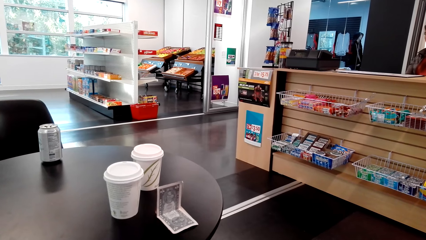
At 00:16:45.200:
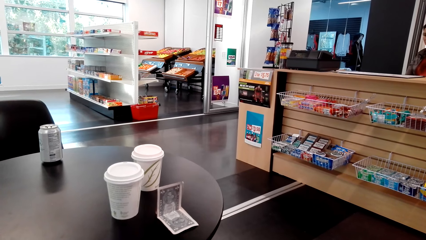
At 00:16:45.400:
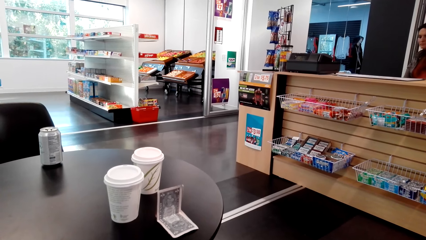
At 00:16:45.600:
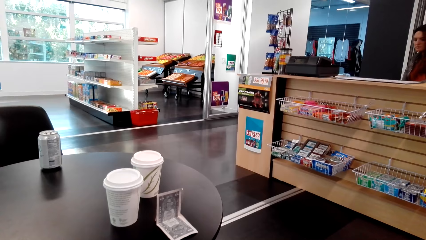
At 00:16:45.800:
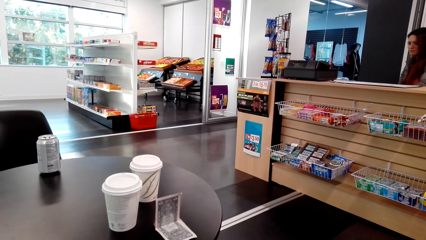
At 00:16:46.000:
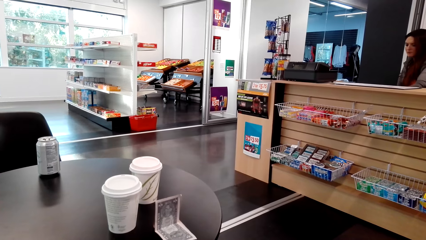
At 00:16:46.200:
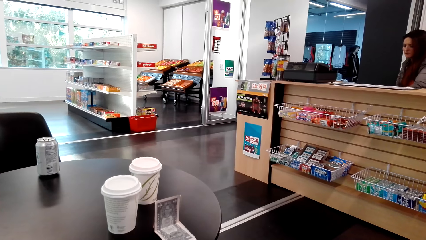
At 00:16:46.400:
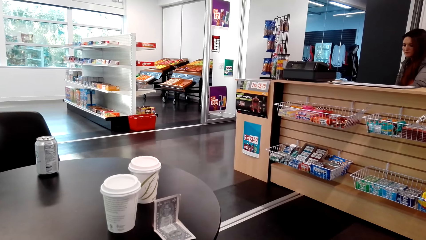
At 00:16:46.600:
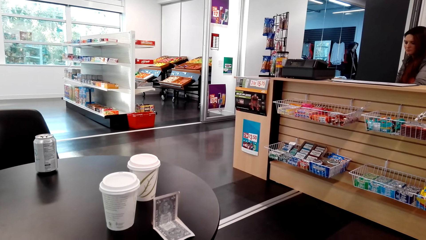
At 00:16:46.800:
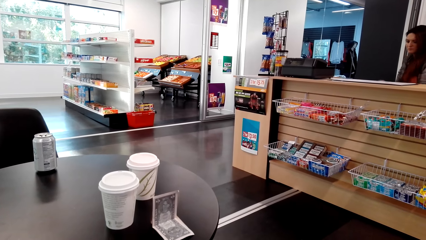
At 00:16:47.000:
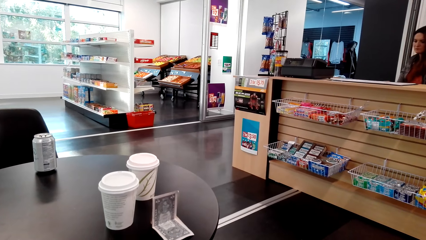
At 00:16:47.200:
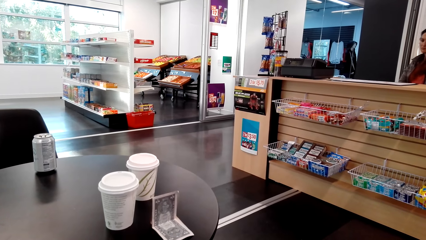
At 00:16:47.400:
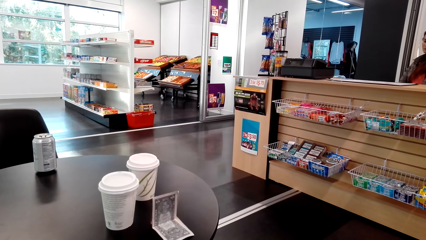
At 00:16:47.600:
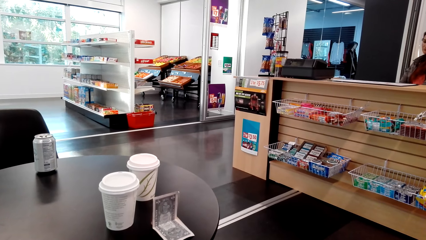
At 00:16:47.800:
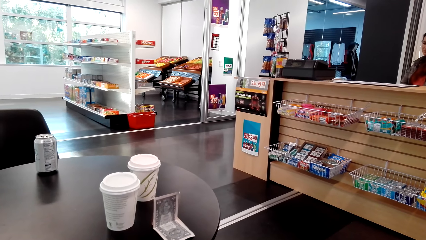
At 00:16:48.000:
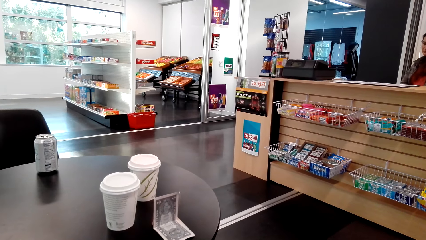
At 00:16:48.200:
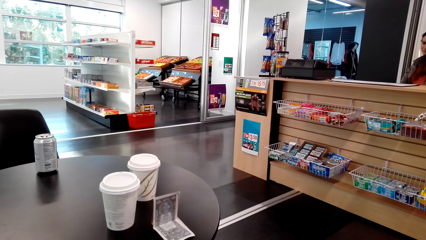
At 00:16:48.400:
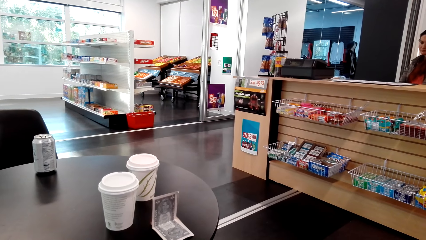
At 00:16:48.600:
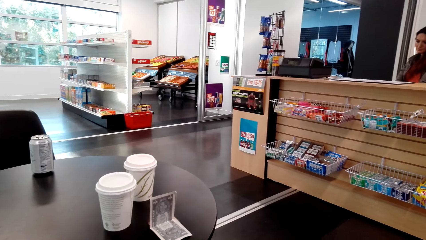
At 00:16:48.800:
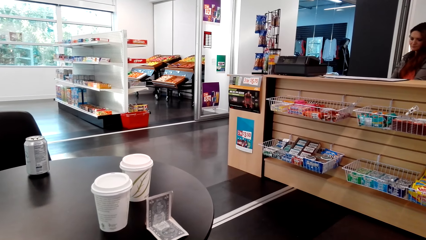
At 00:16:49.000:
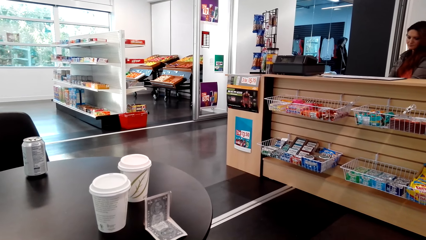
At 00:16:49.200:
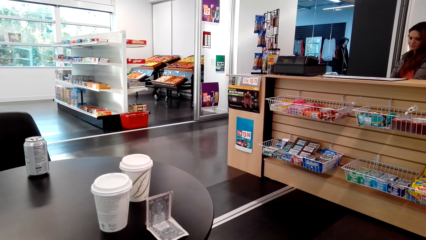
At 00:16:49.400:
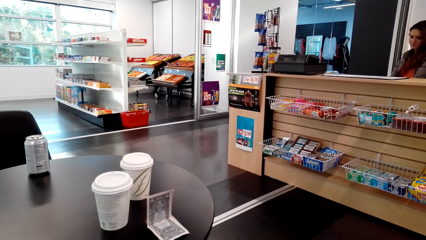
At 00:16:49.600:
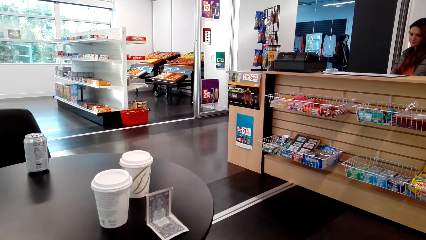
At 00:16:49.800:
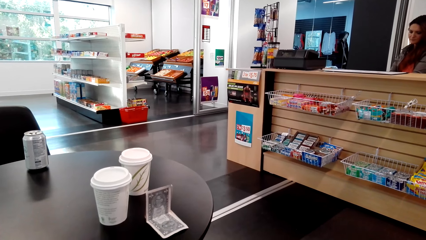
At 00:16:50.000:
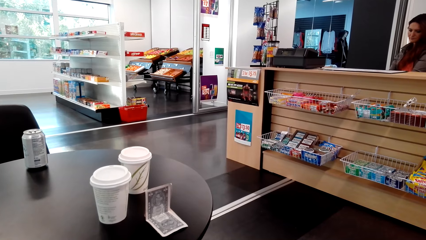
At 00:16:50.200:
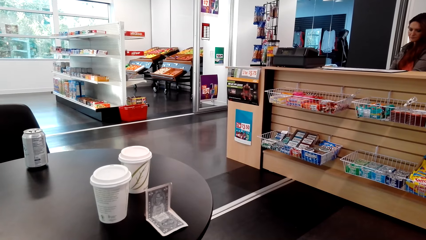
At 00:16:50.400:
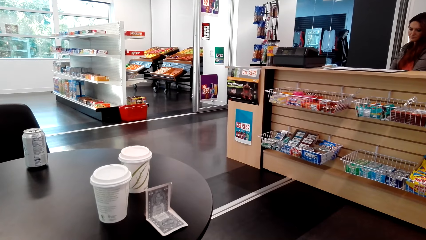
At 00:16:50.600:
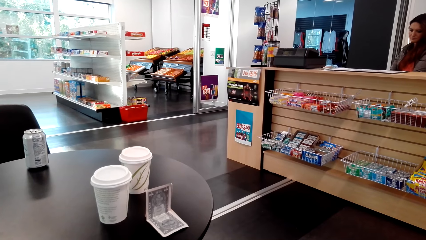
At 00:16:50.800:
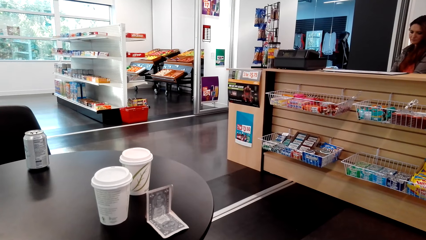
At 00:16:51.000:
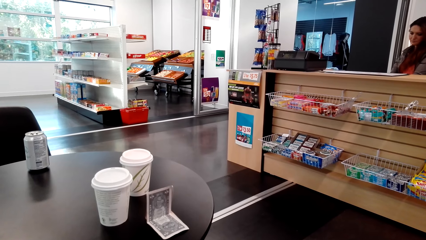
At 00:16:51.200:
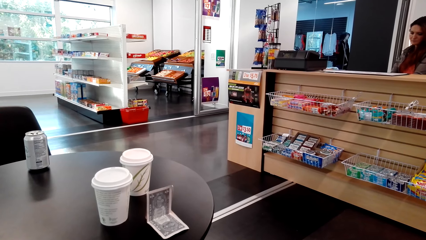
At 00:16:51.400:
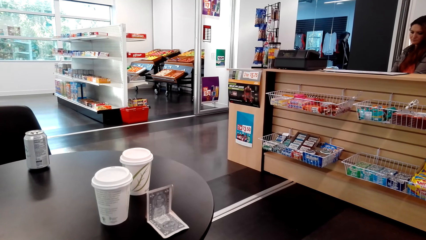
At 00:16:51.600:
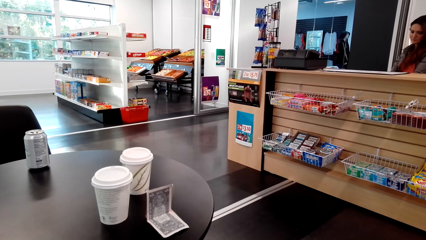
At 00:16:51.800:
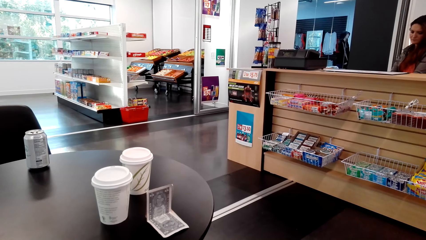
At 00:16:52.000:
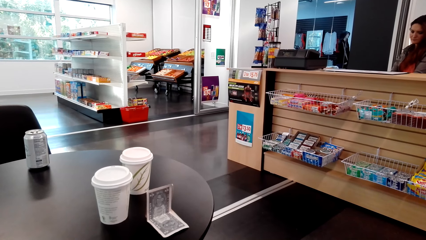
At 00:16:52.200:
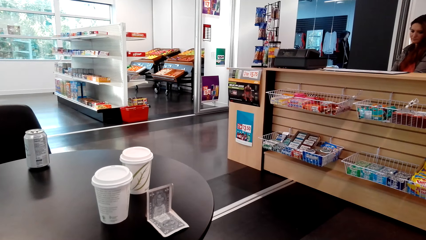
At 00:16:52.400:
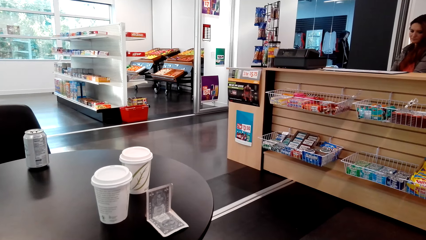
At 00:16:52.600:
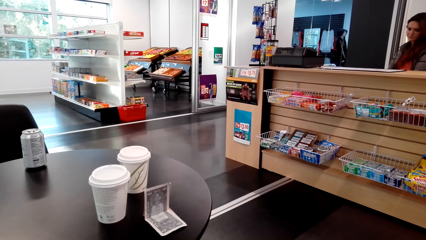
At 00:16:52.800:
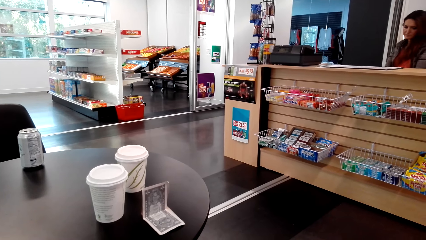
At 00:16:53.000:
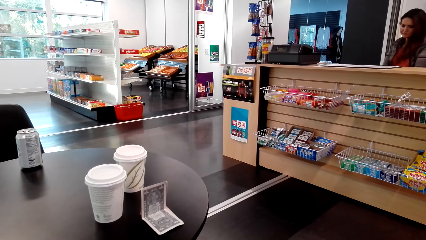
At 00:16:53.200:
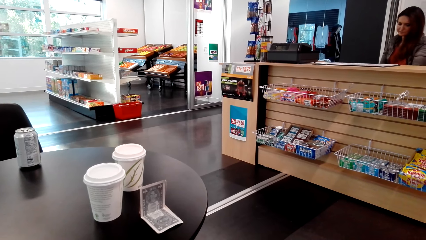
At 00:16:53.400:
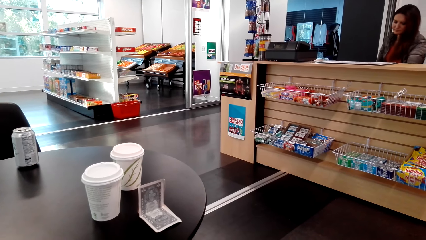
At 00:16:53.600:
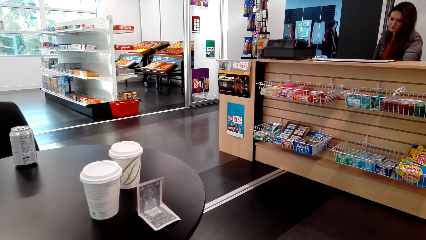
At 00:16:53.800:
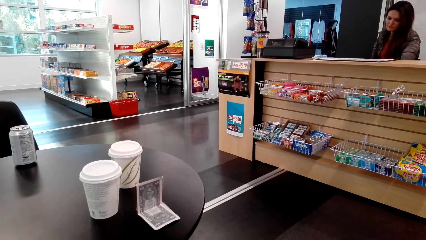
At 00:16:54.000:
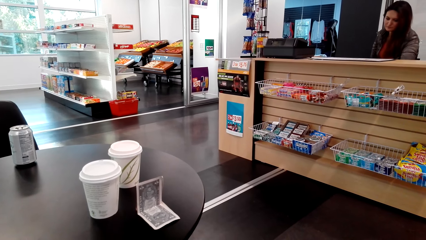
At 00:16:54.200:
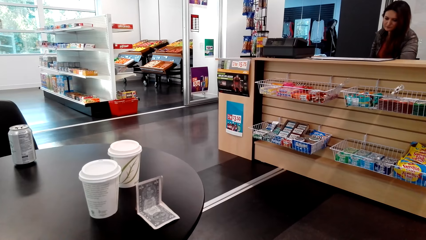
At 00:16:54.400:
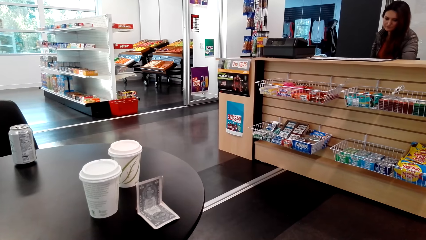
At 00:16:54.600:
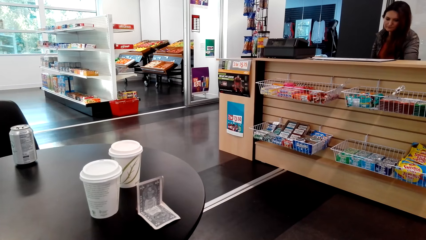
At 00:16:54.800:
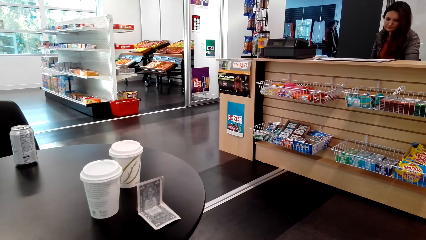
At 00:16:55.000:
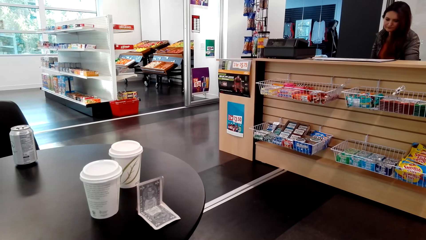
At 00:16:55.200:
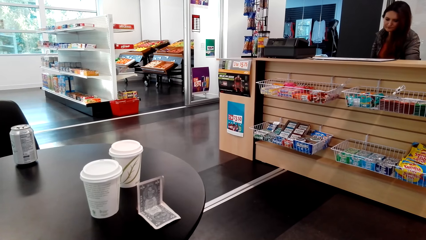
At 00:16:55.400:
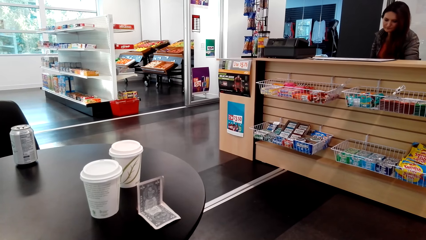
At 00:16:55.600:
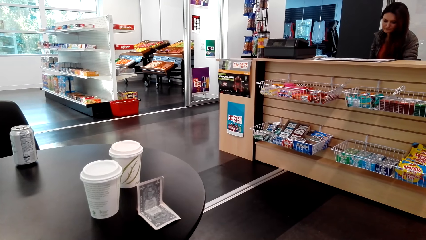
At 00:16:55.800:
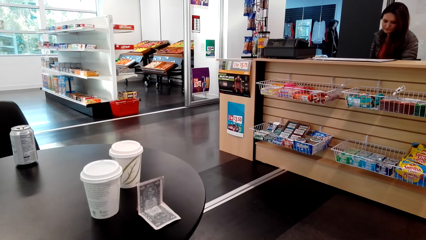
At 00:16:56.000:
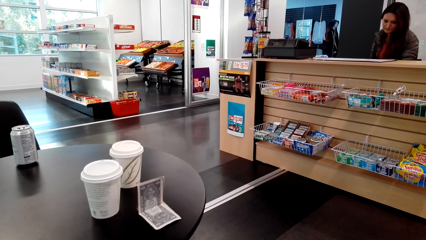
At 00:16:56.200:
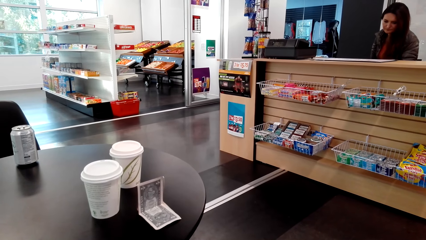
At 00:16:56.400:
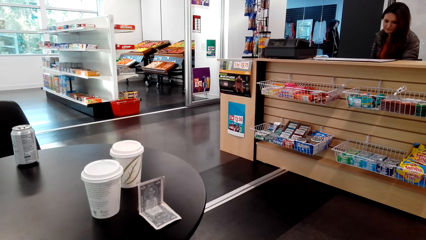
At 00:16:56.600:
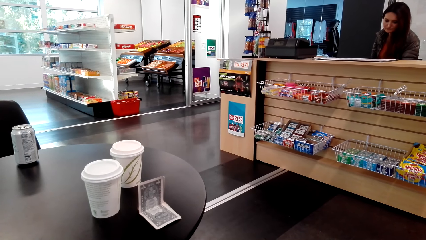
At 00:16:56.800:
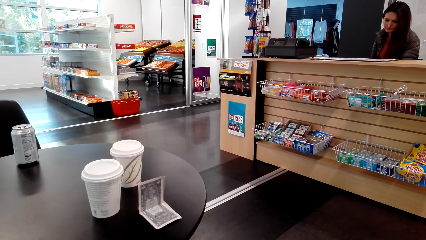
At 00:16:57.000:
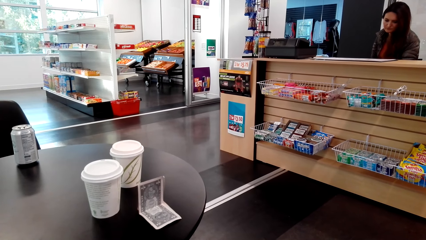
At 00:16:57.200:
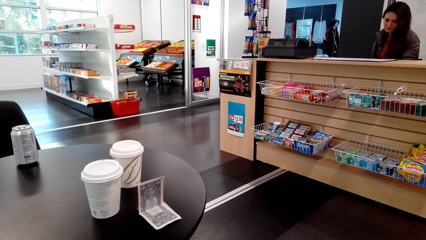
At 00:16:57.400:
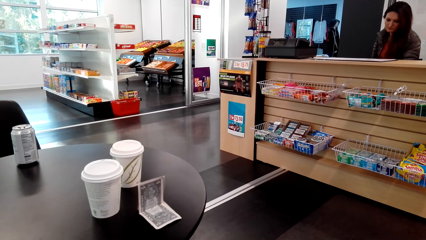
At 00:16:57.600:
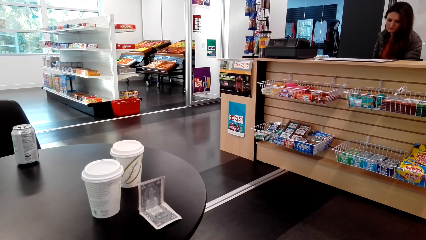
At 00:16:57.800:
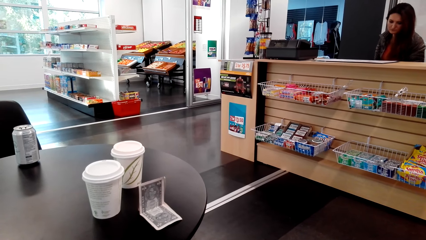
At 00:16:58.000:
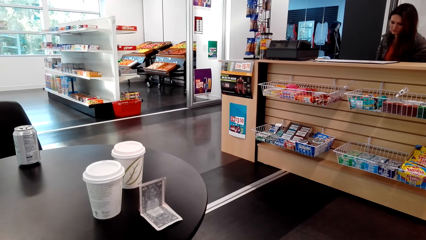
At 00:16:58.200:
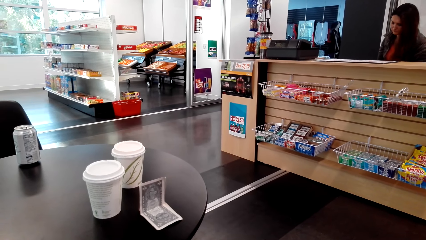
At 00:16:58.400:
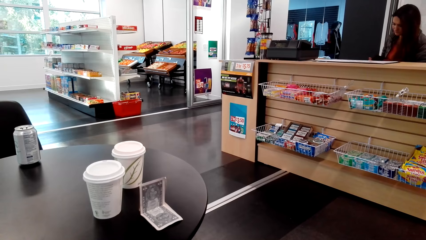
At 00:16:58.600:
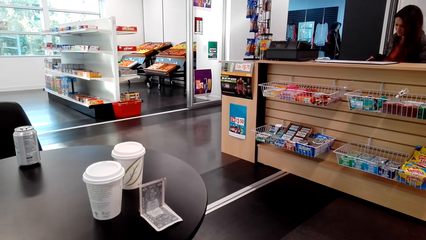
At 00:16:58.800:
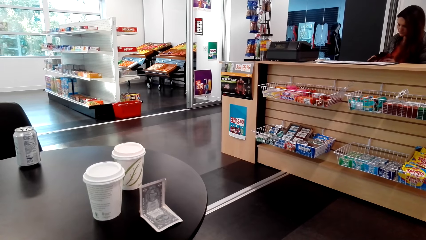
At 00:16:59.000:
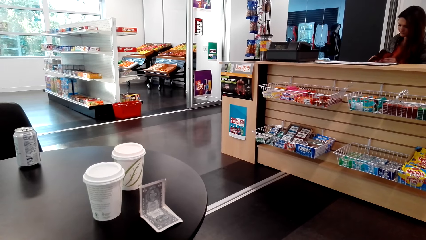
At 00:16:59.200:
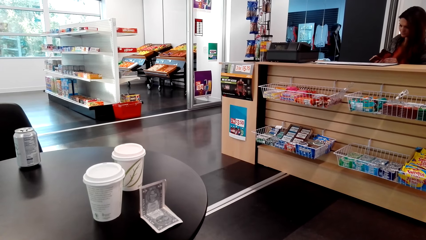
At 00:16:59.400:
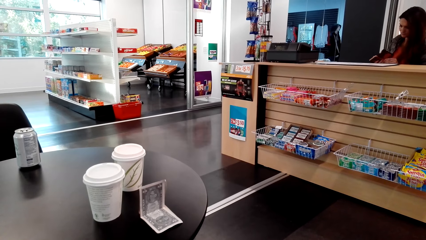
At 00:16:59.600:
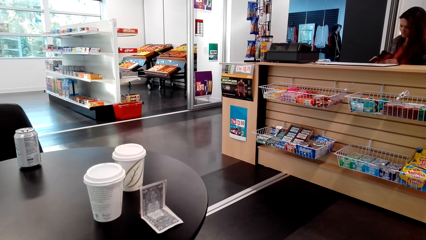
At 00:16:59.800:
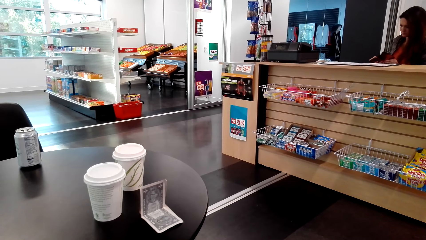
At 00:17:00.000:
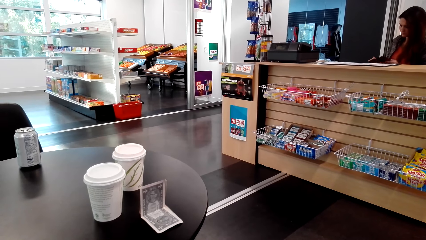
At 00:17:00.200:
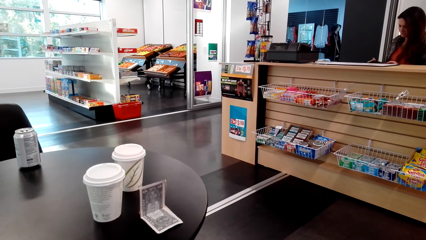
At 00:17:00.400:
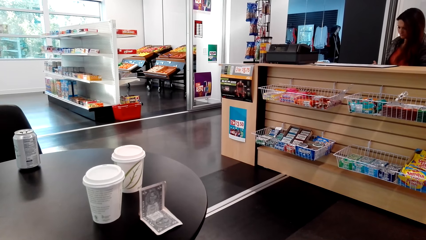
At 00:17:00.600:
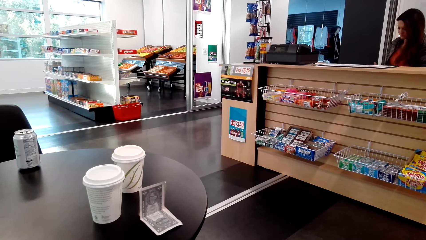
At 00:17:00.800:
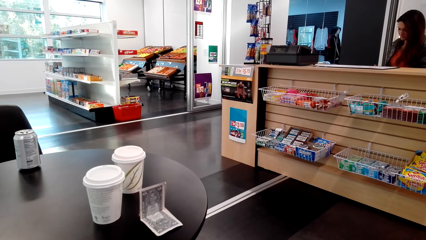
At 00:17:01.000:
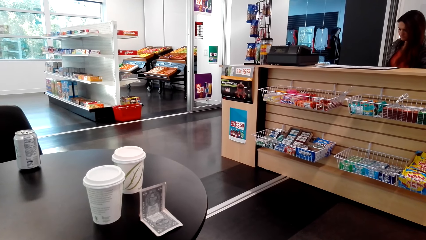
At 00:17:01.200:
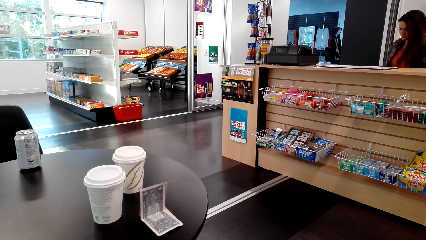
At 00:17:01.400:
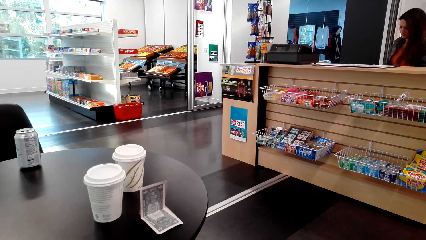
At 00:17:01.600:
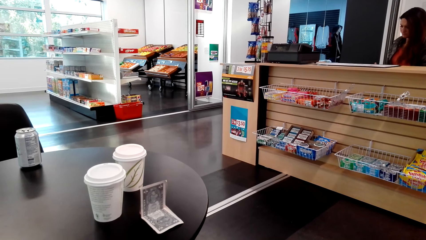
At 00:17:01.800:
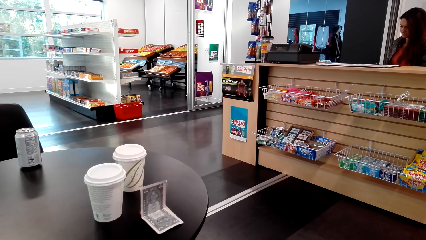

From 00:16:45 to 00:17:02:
The camera wearer looks in front.
